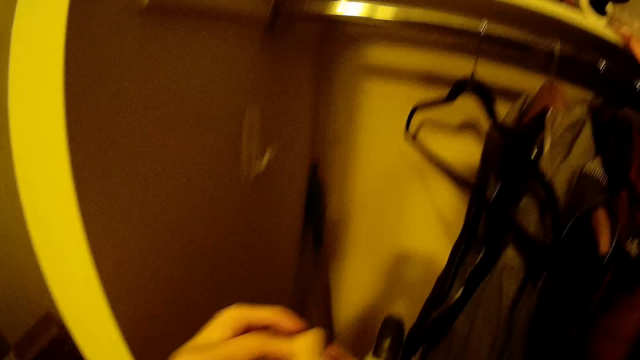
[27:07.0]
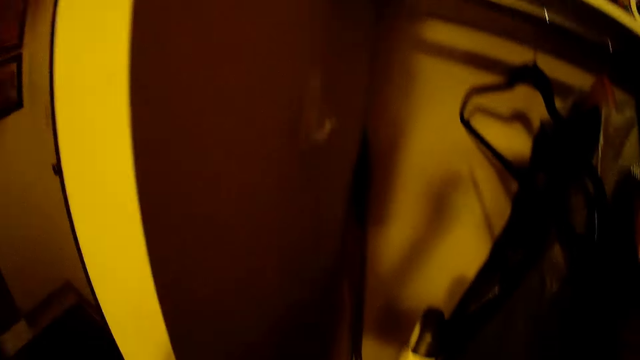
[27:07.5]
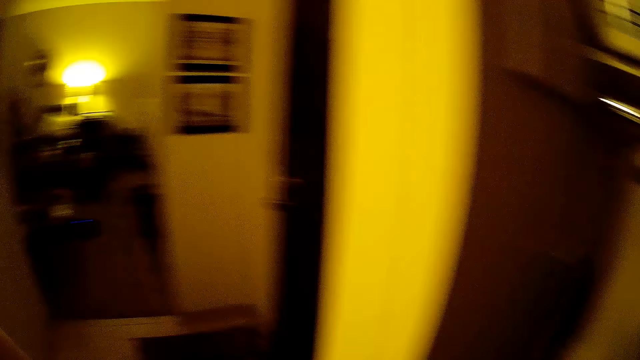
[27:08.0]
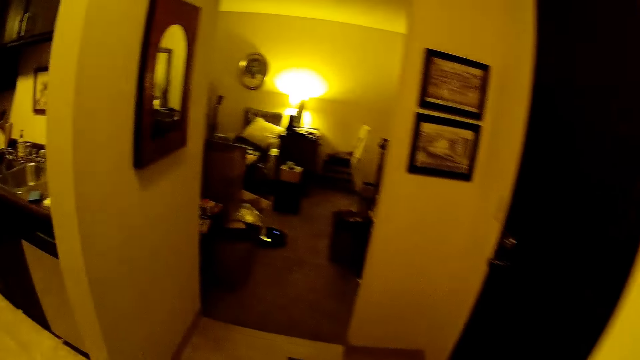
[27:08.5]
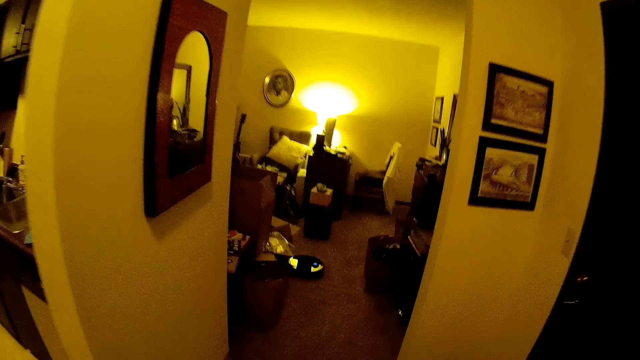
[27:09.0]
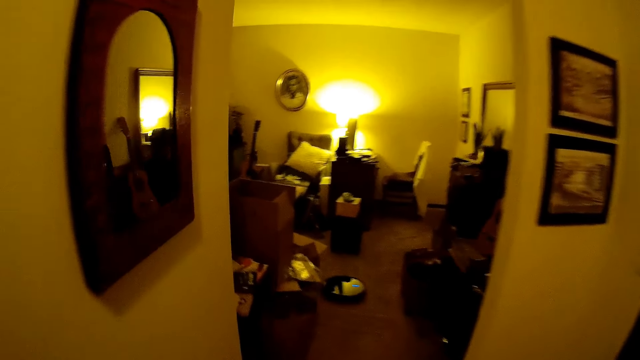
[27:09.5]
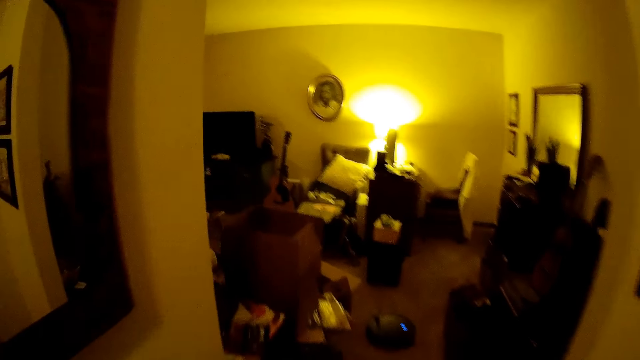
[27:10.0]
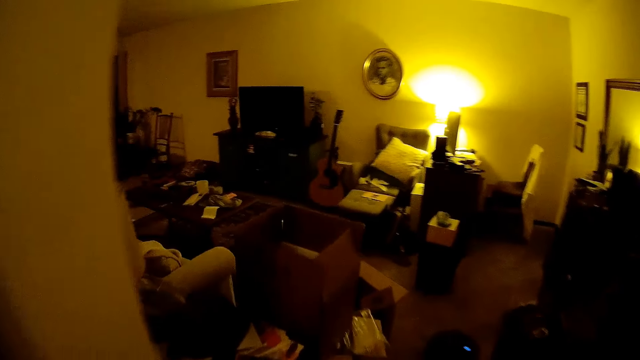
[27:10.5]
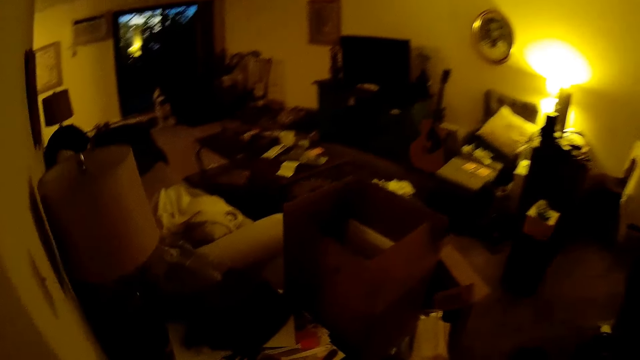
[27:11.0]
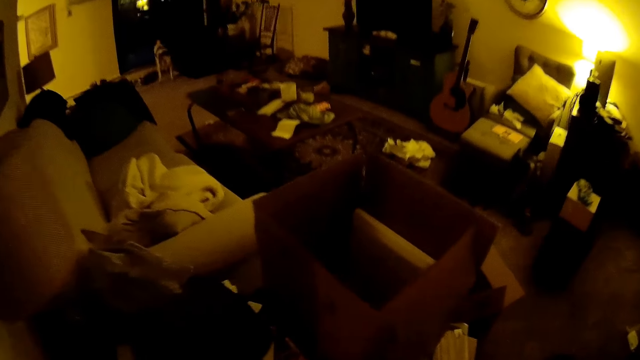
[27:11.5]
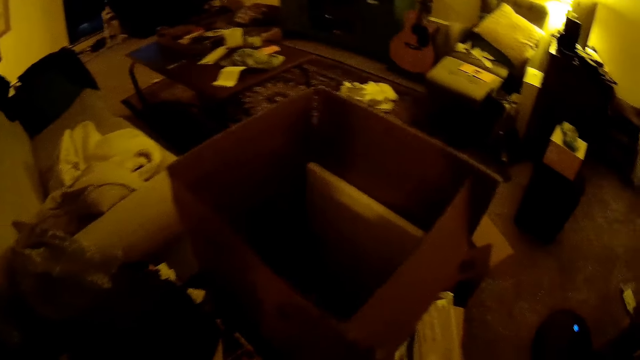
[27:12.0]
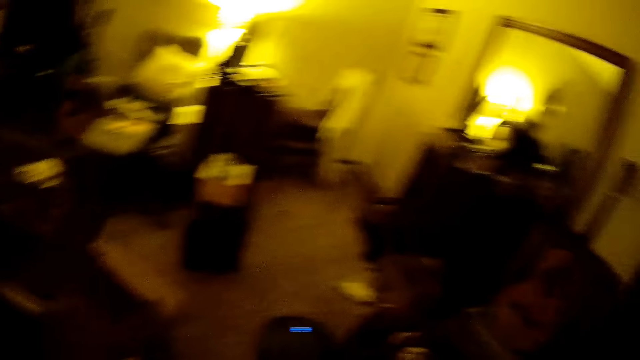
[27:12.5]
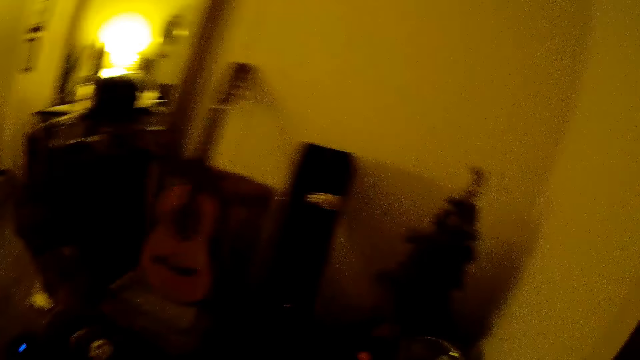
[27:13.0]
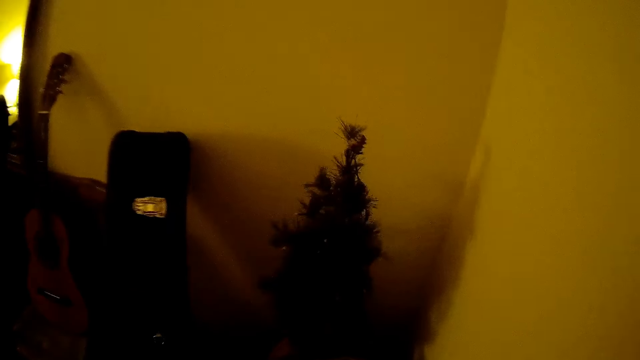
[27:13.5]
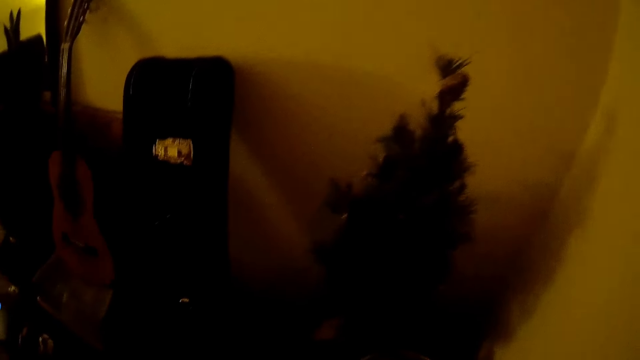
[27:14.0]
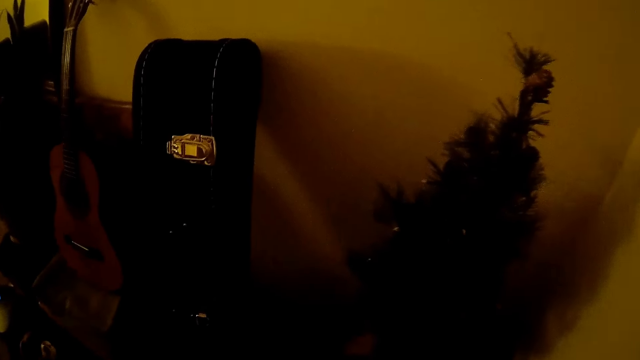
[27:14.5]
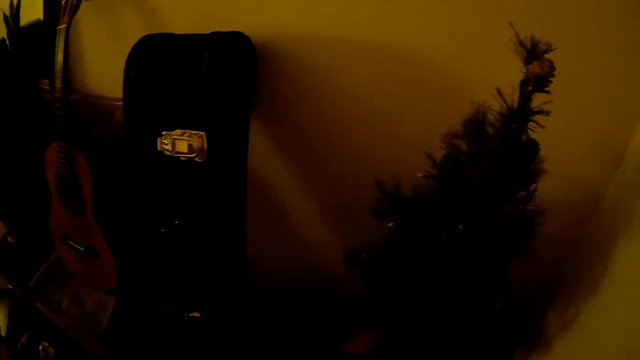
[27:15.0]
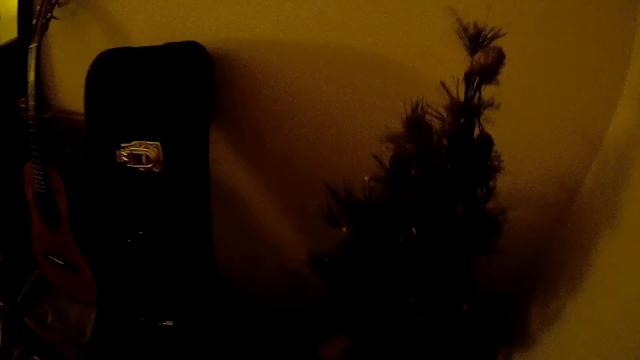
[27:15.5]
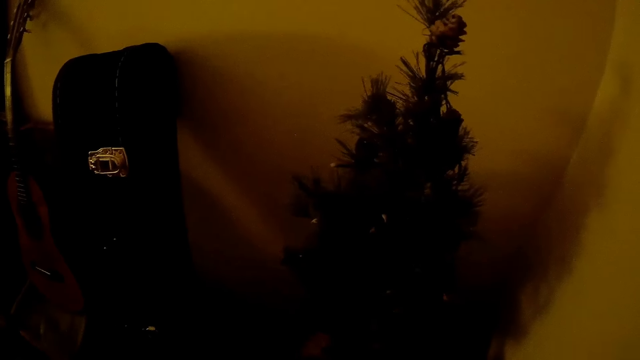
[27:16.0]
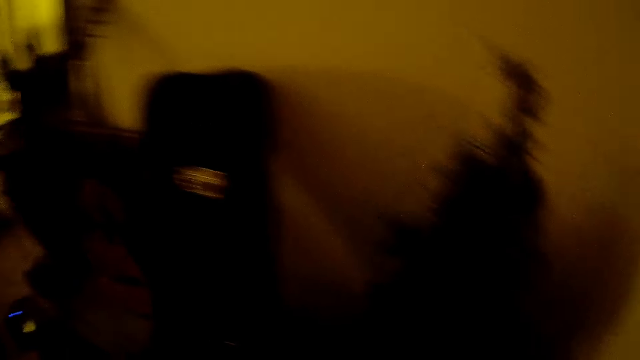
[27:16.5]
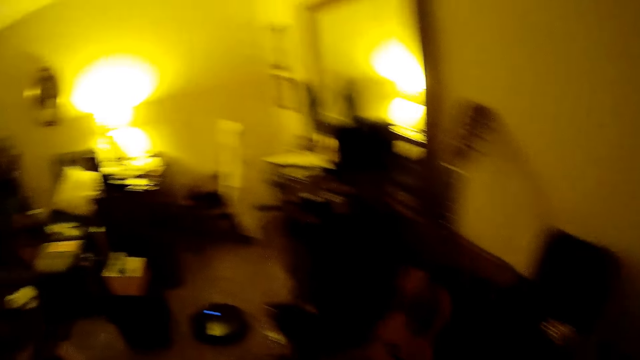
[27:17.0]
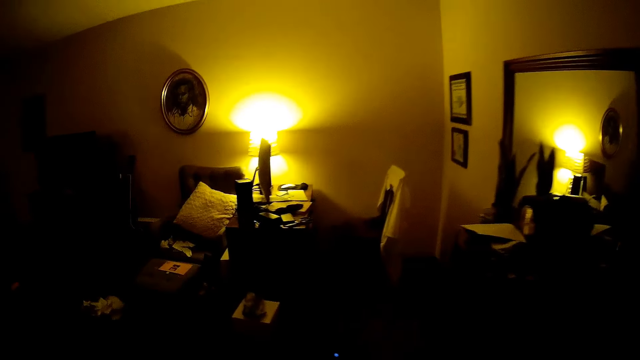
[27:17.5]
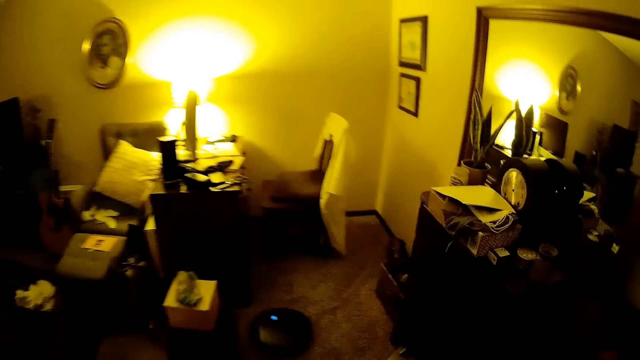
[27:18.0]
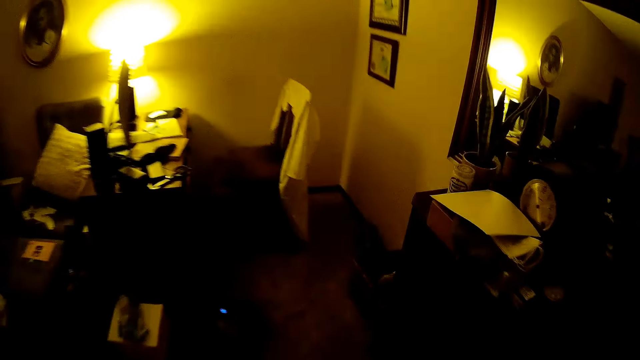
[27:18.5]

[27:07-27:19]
The camera wearer walks around.

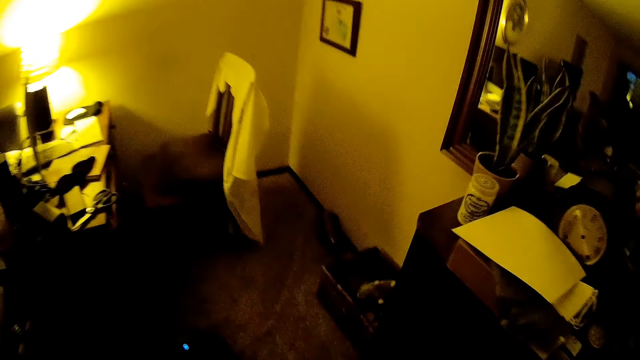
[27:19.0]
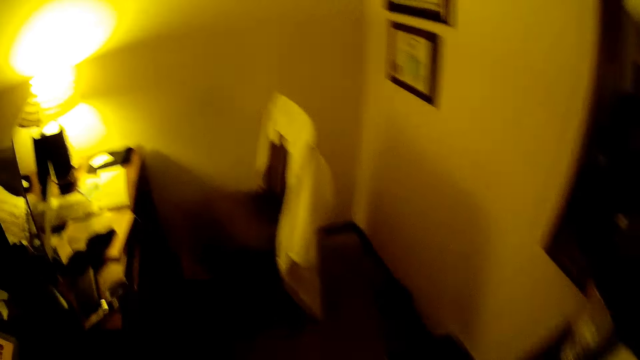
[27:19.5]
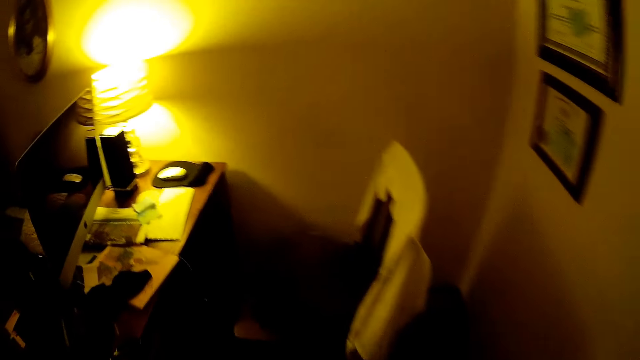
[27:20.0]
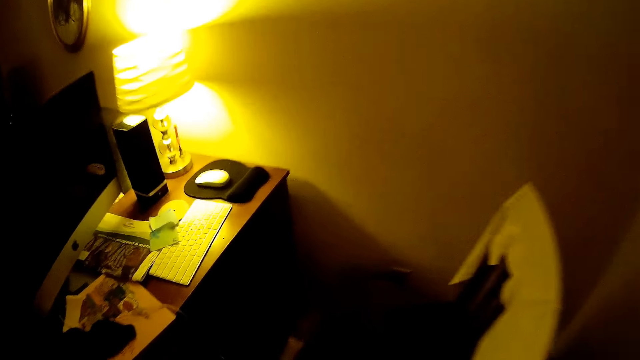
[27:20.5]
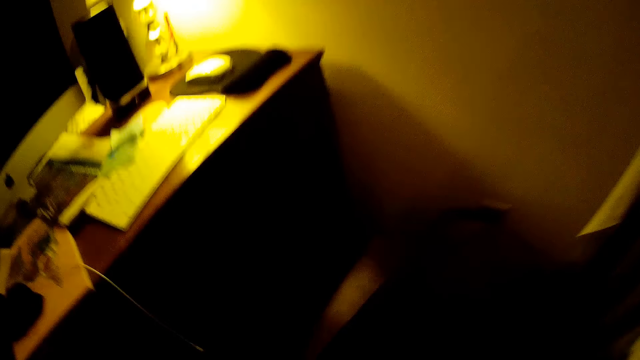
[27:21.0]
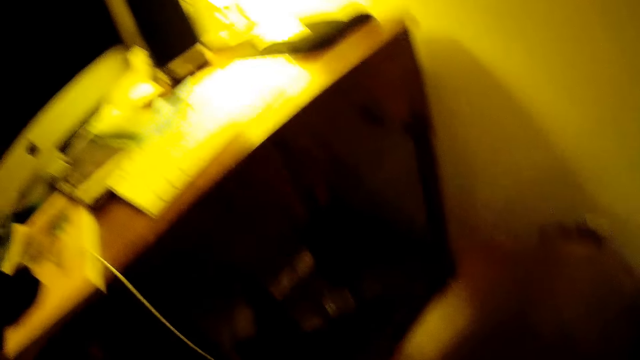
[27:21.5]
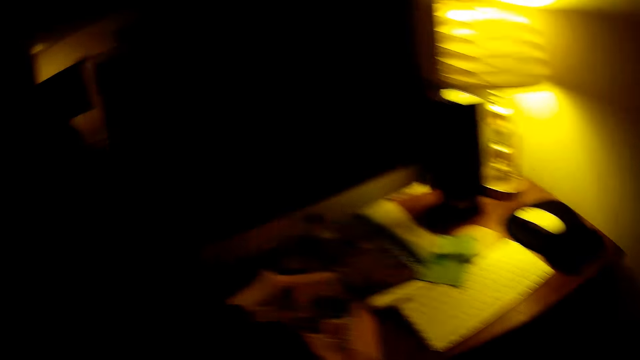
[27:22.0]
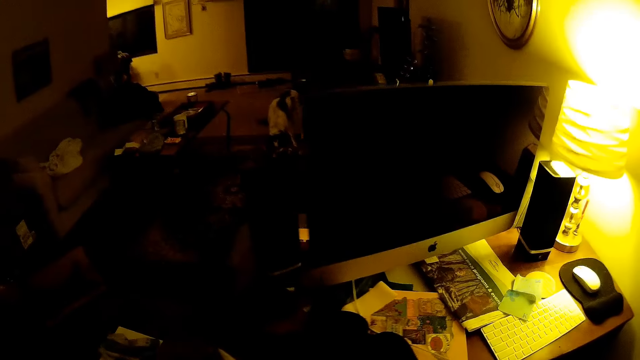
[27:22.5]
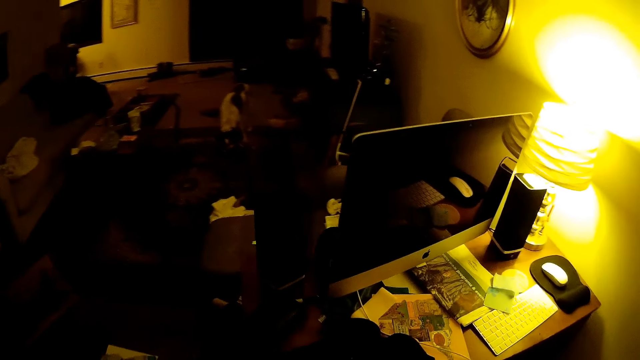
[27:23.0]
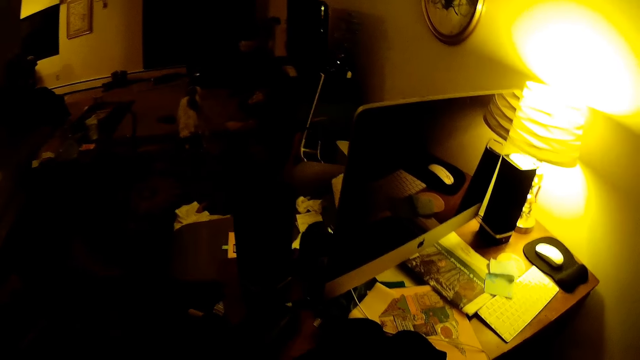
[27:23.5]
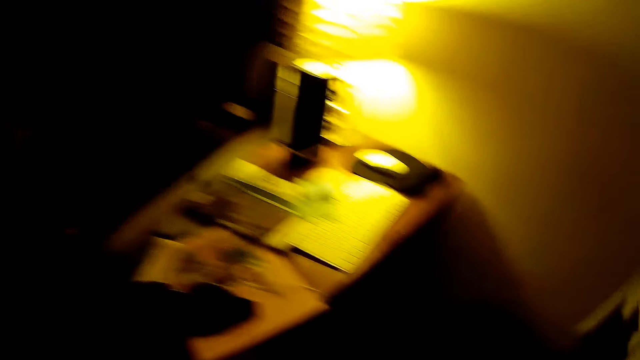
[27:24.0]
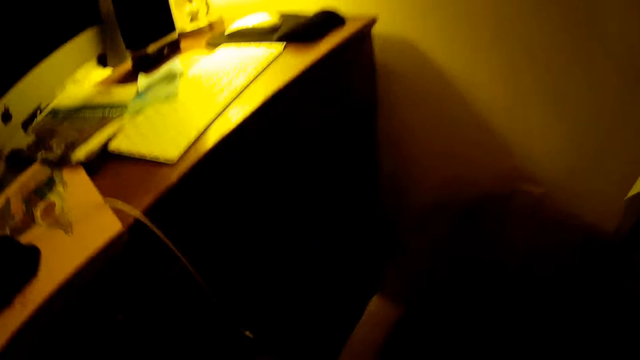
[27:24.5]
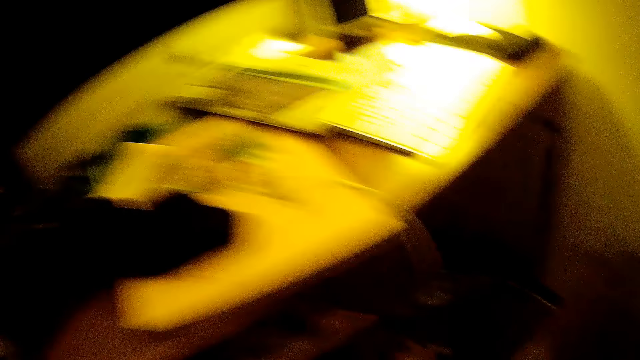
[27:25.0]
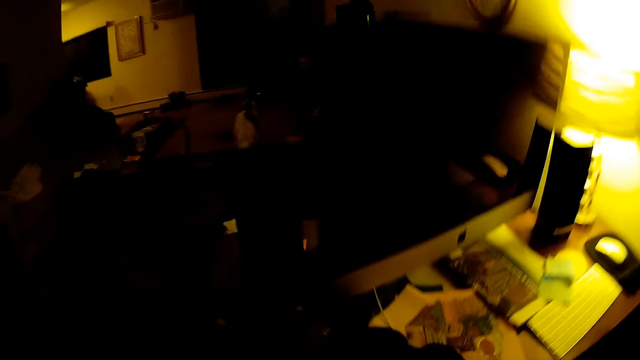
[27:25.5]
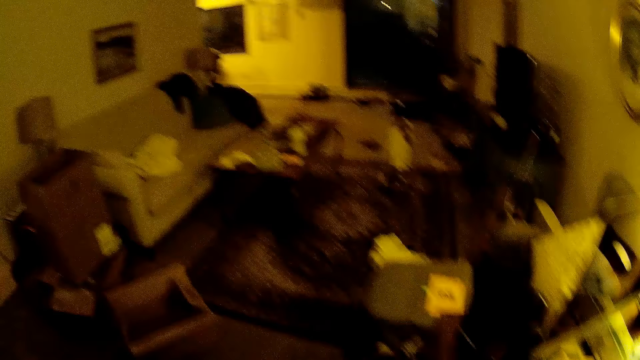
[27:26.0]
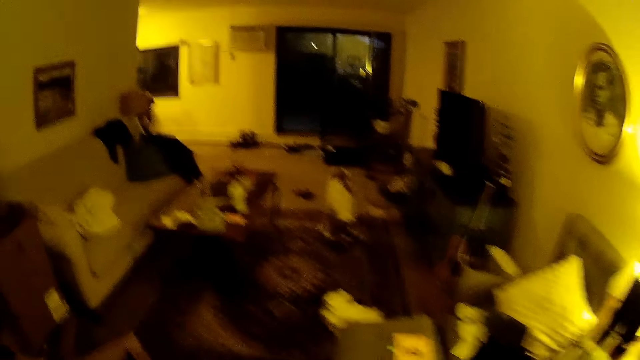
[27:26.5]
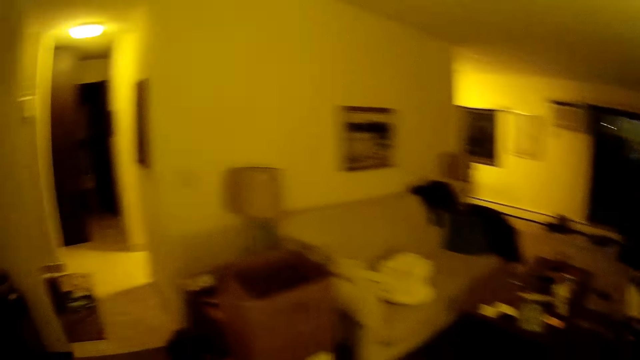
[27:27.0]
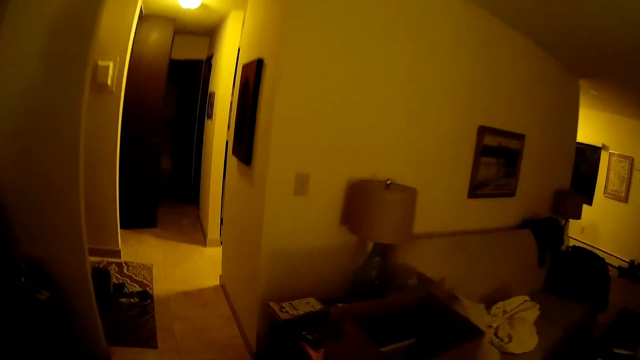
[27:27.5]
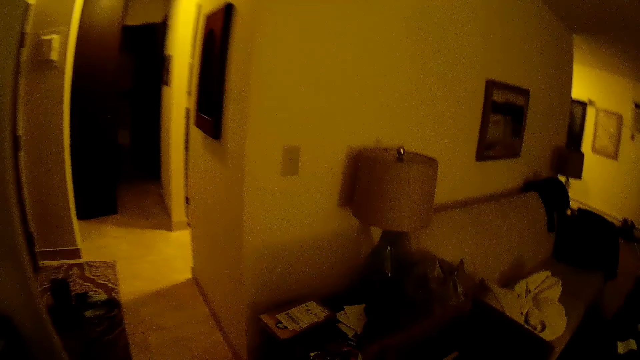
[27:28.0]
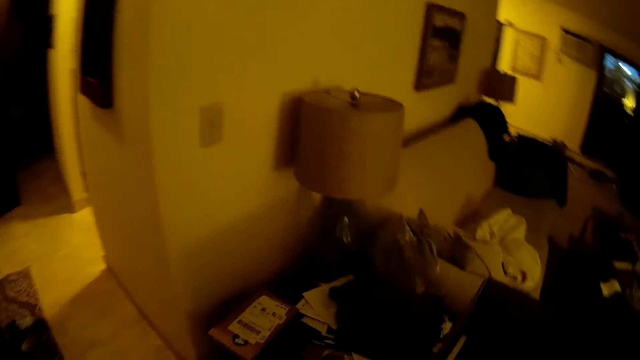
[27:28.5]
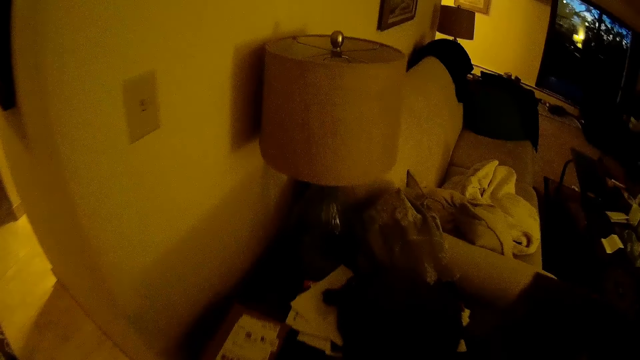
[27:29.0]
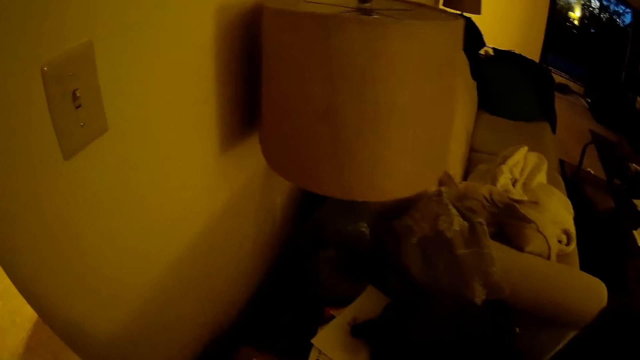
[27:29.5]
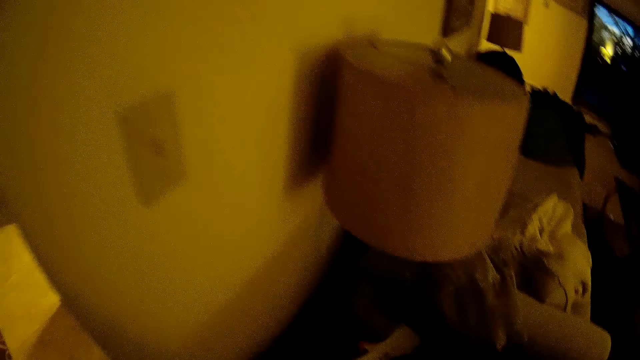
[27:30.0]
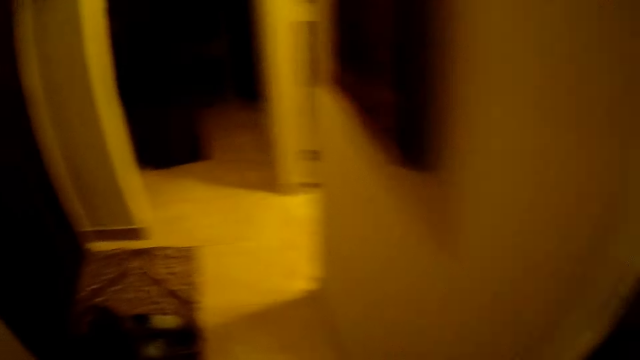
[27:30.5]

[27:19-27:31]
The camera wearer looks around. She puts her right hand under a table. She walks around.
